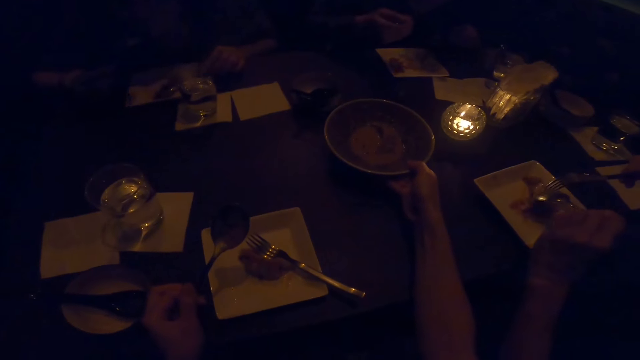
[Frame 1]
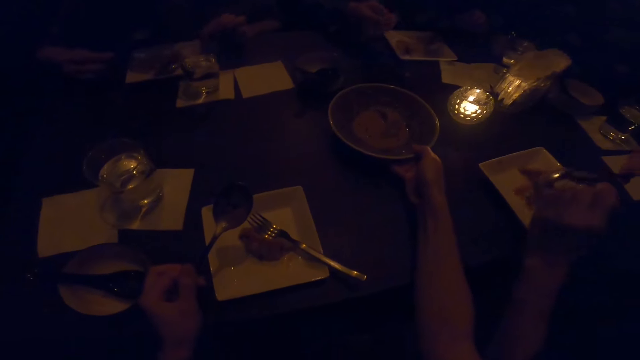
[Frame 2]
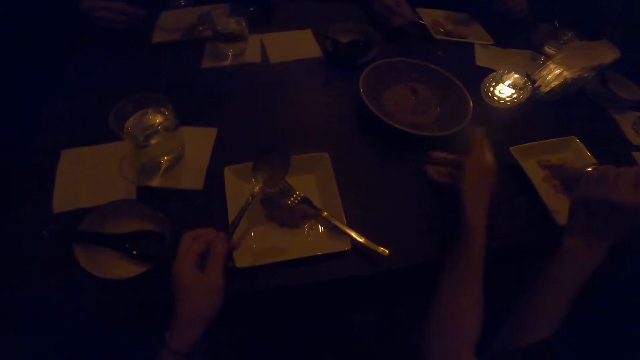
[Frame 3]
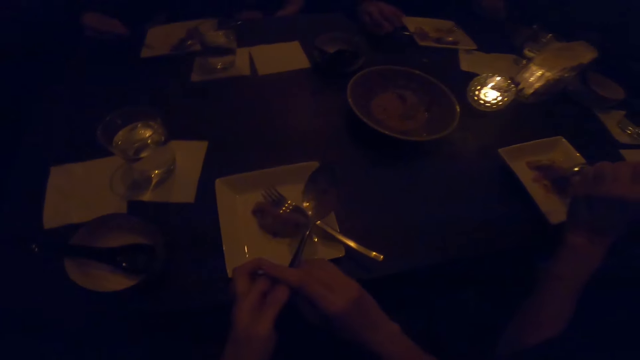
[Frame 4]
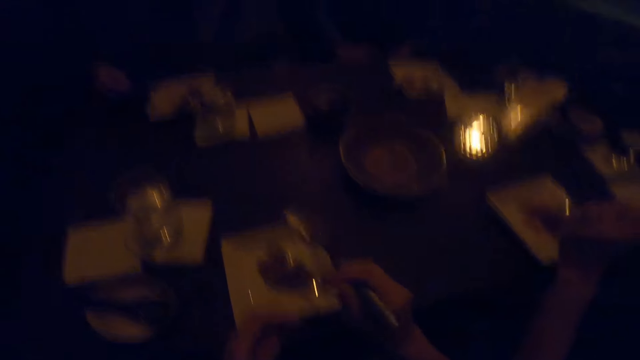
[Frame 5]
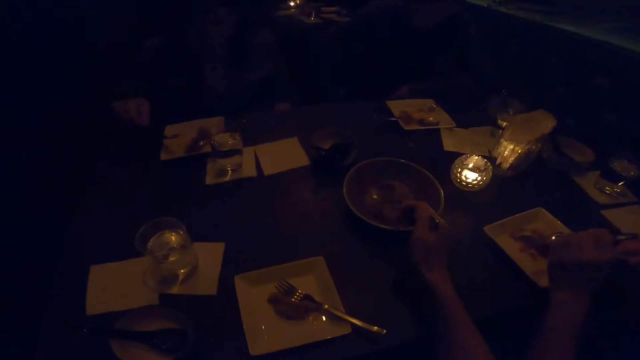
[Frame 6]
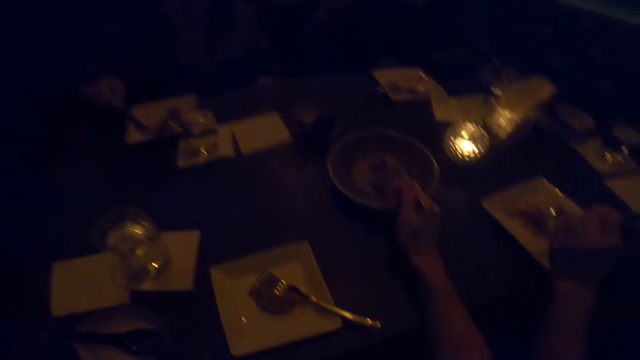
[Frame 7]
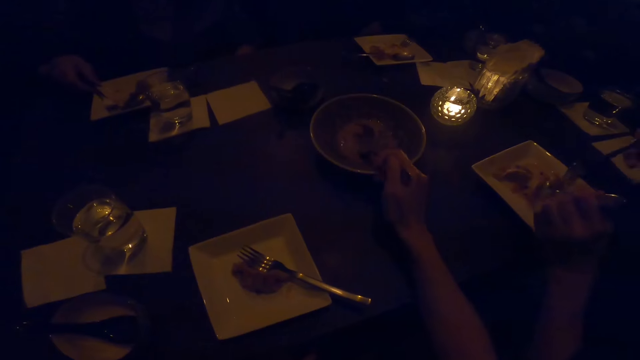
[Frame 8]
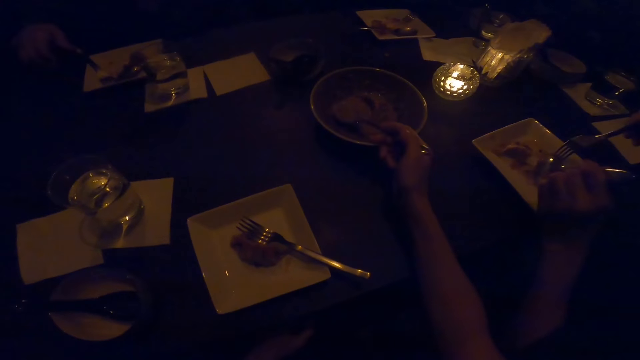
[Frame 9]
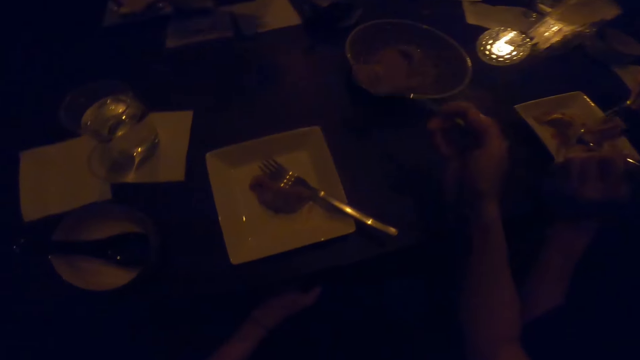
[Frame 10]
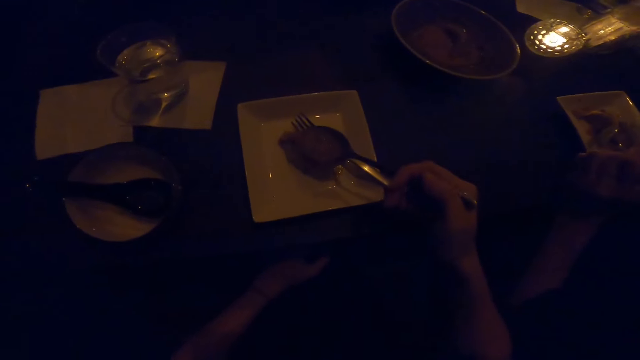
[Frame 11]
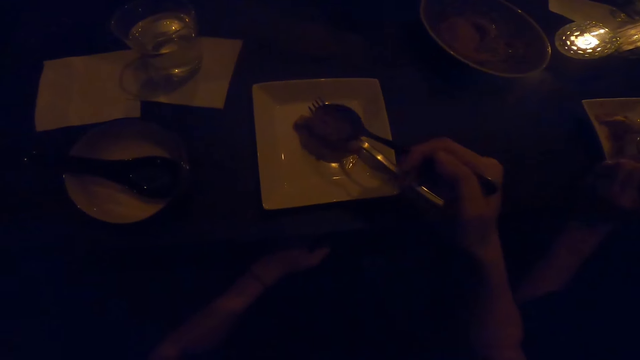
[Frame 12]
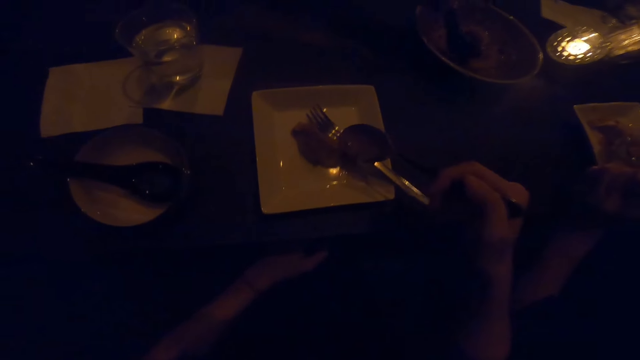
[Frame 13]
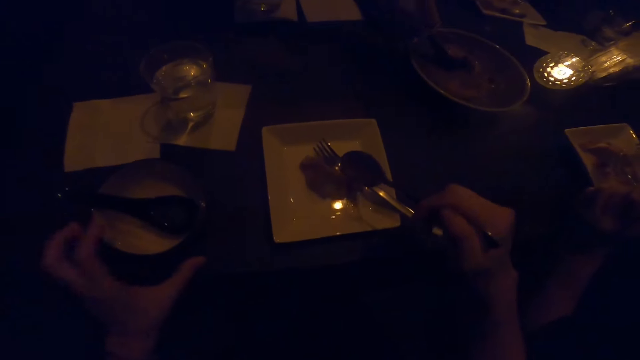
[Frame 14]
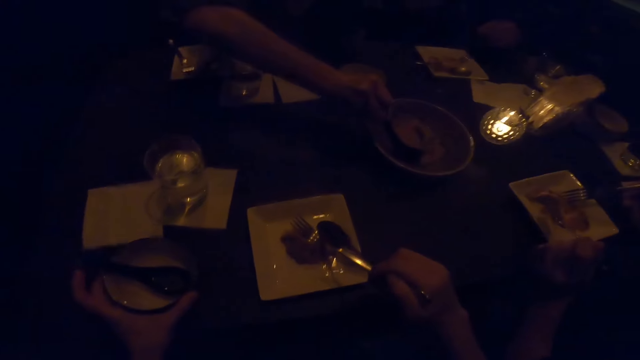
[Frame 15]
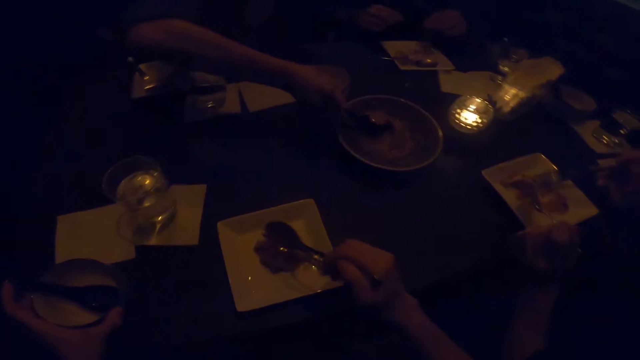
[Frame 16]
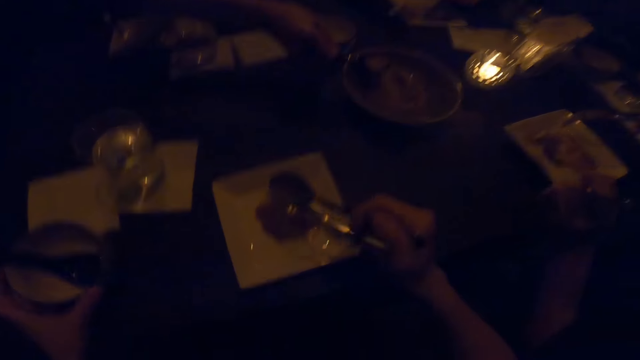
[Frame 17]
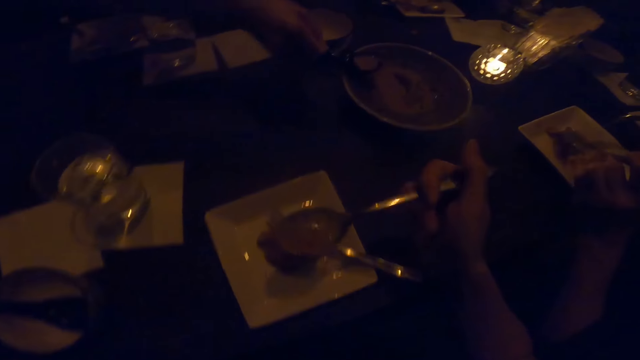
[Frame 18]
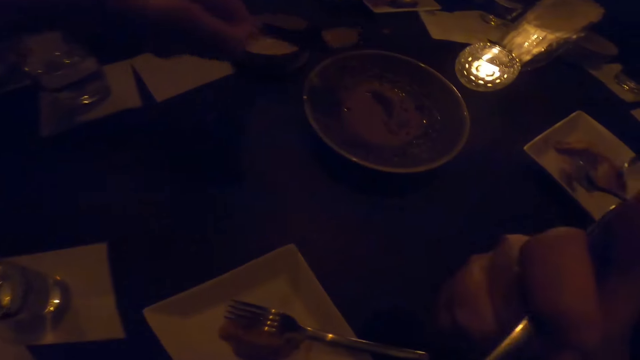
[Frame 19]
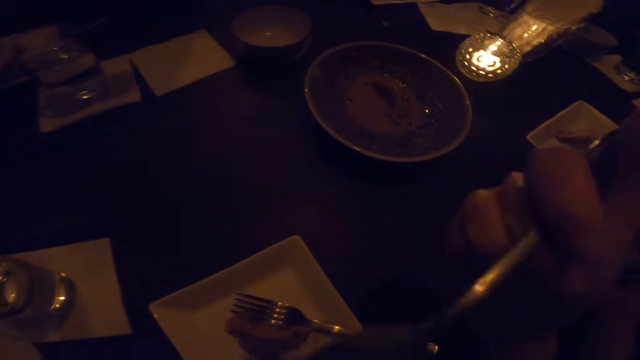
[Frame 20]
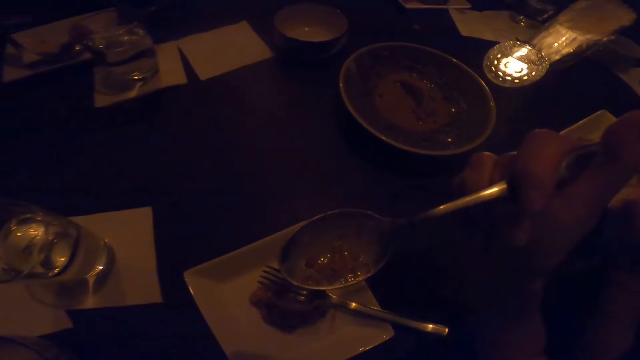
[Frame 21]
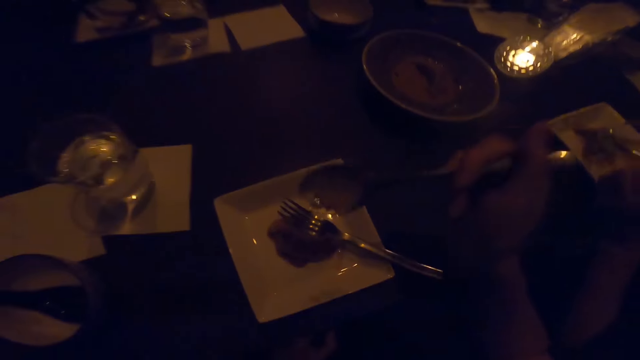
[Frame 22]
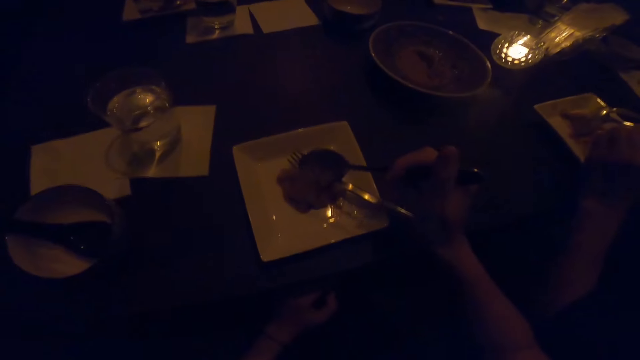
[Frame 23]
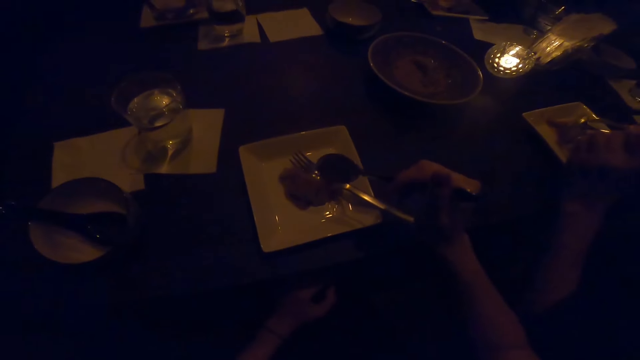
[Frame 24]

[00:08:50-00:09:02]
The camera wearer returns the plate to the table. They scoop soup and serve the food. They put soup in the plate. A man scoops soup. The camera wearer touches the spice. They eat soup and take some food.

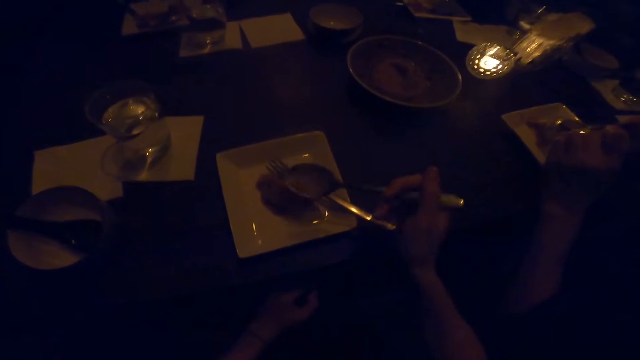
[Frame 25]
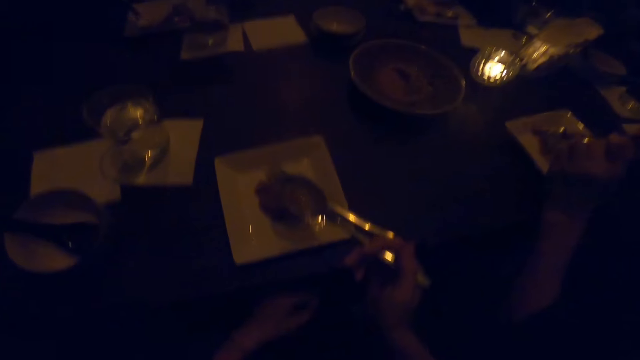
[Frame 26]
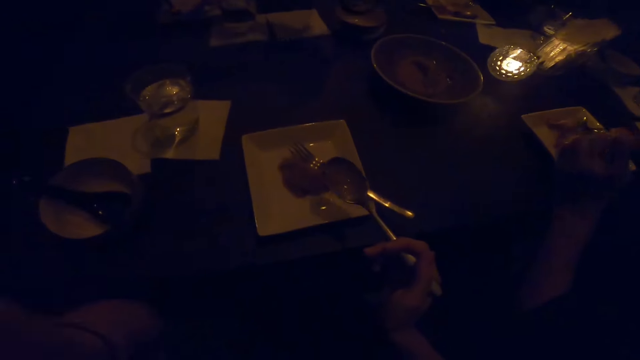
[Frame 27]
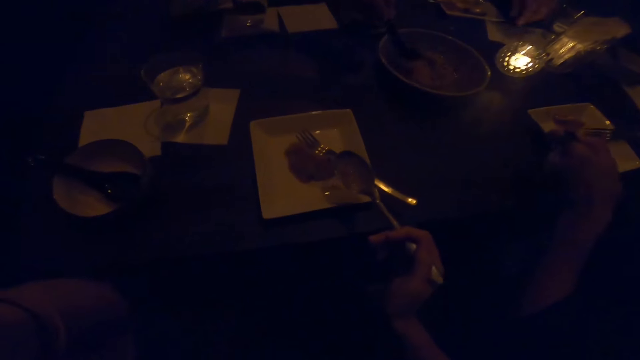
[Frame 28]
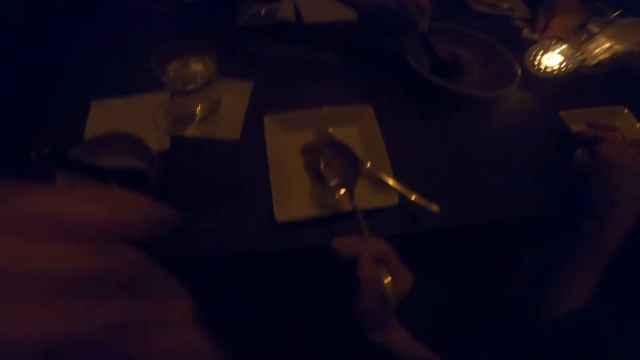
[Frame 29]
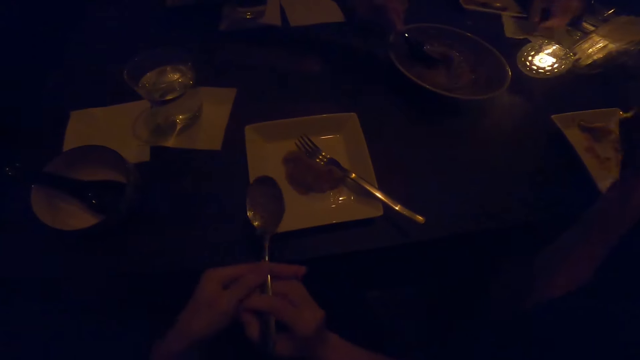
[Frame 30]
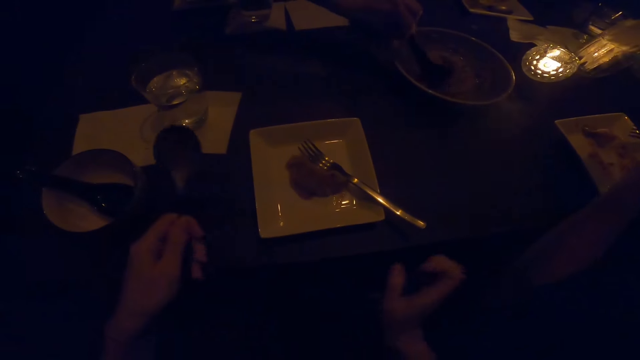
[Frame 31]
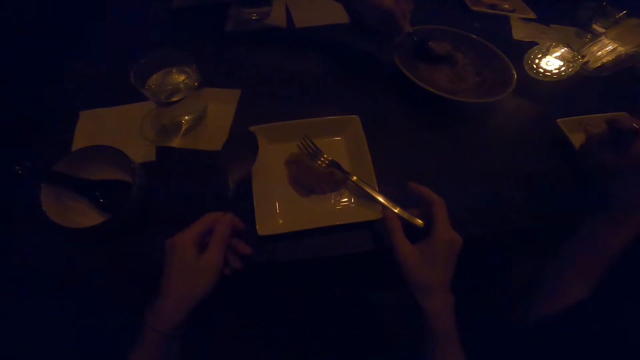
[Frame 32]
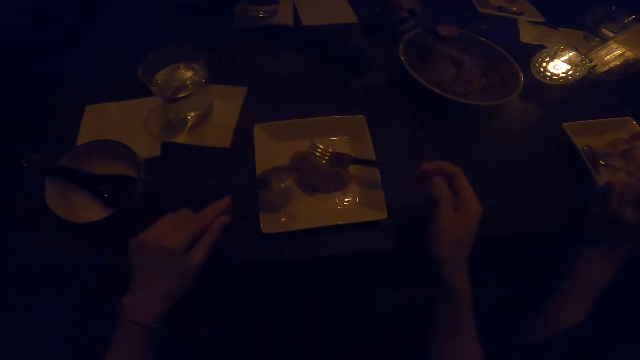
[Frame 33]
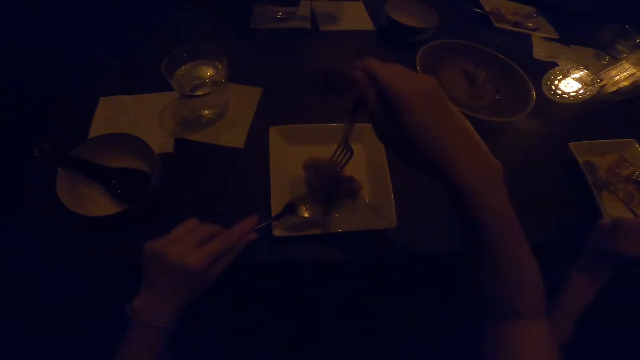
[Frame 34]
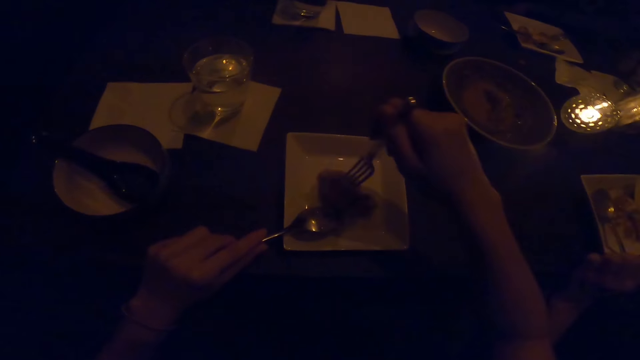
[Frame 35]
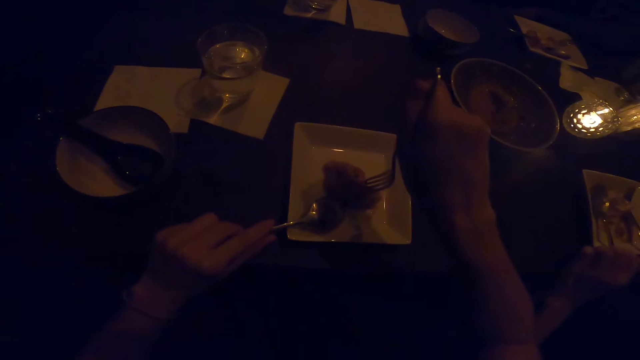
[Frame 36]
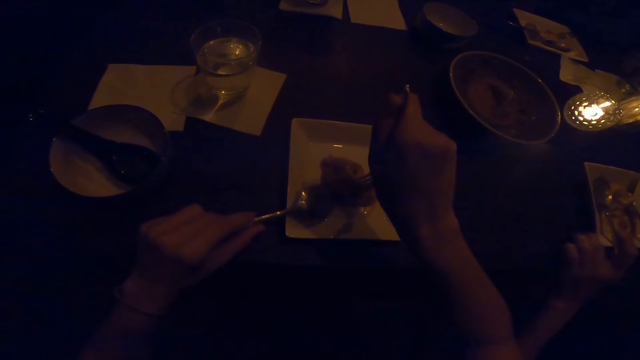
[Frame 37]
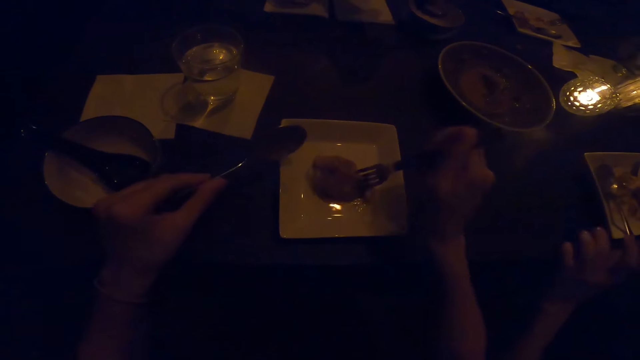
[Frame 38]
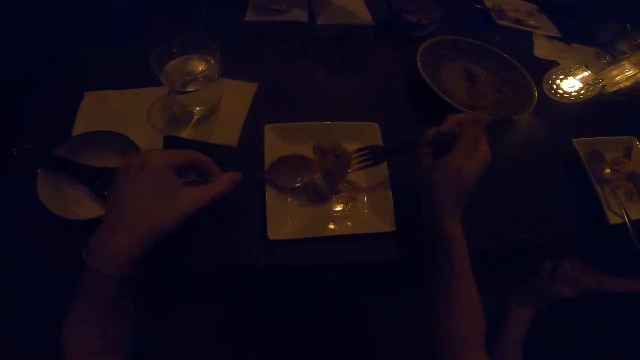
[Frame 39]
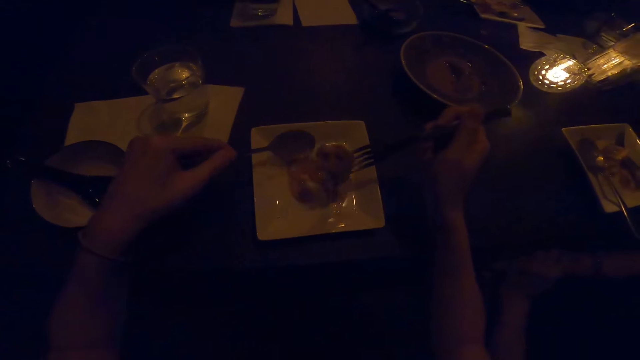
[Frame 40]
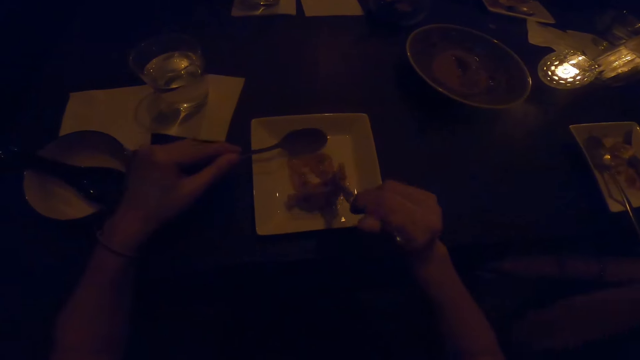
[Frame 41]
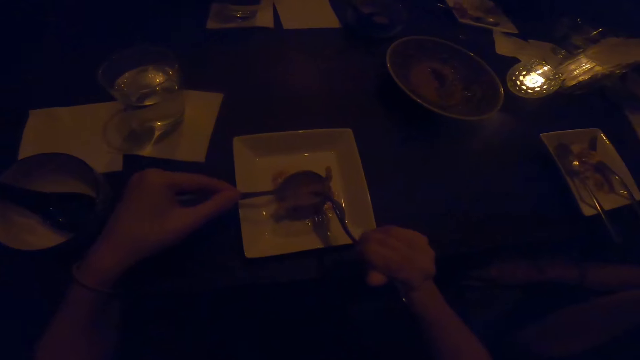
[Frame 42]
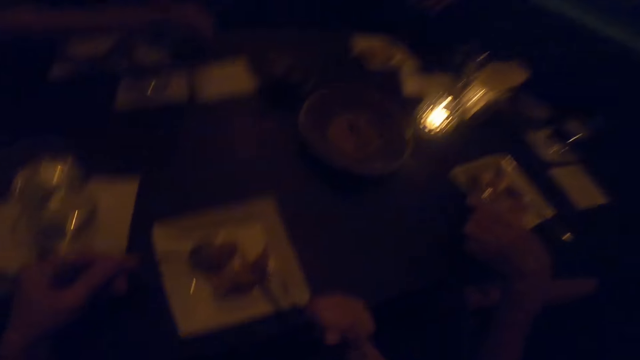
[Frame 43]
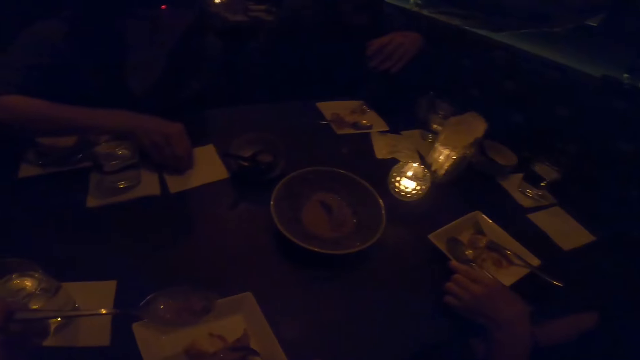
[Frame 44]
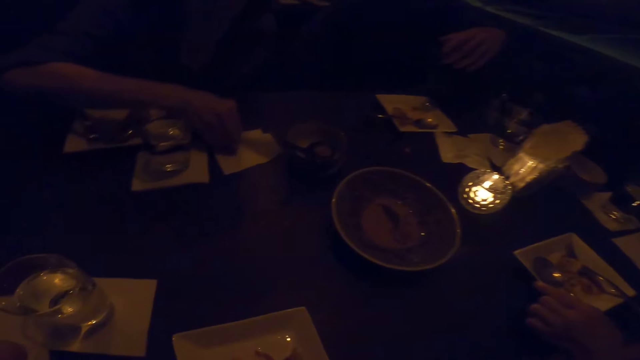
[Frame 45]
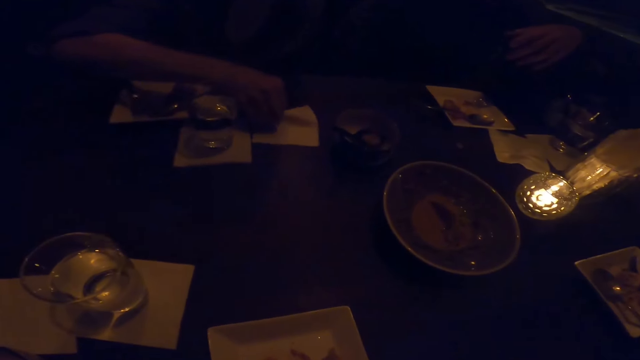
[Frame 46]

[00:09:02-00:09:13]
The camera wearer puts the spoon down. They converse with a man. The man scoops soup. The camera wearer picks a fork. They pick food with the fork. They pick the food with the fork.
